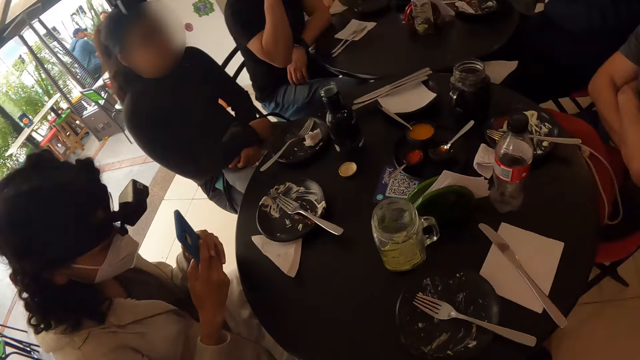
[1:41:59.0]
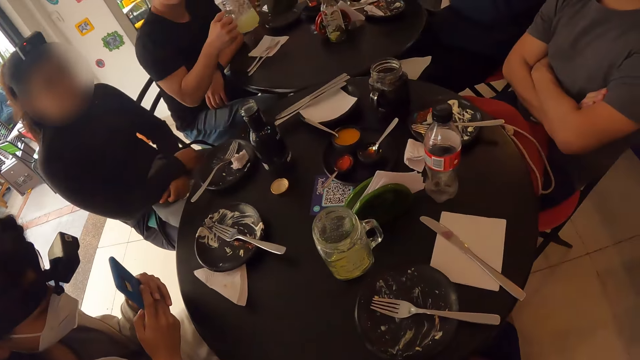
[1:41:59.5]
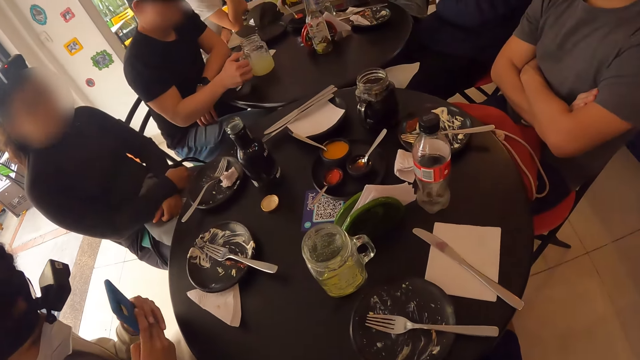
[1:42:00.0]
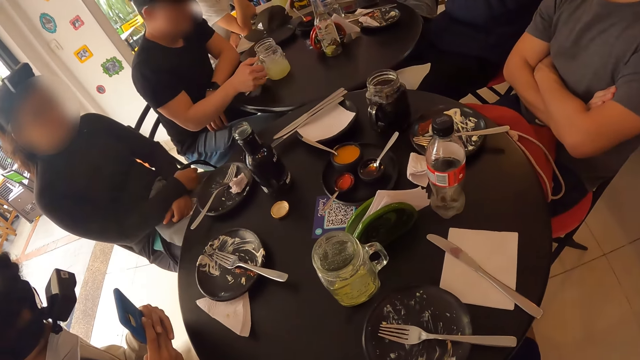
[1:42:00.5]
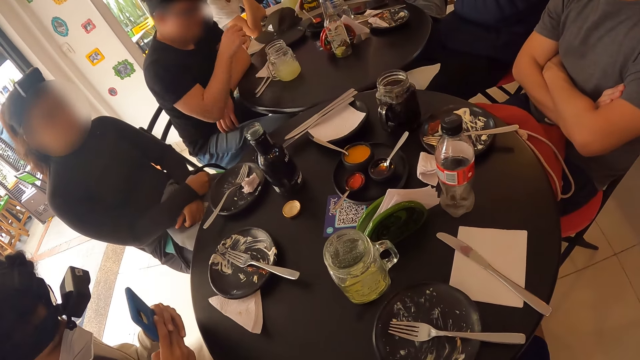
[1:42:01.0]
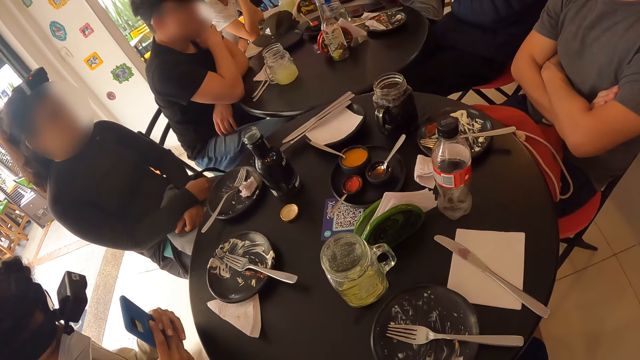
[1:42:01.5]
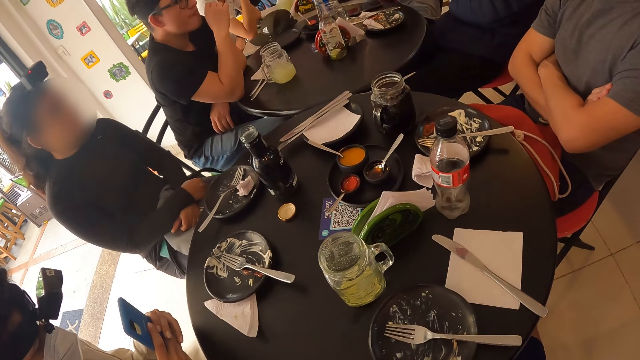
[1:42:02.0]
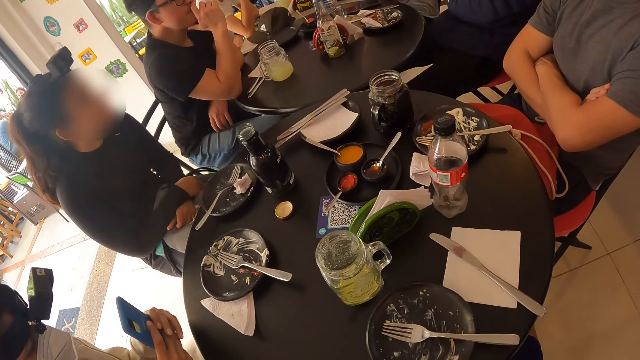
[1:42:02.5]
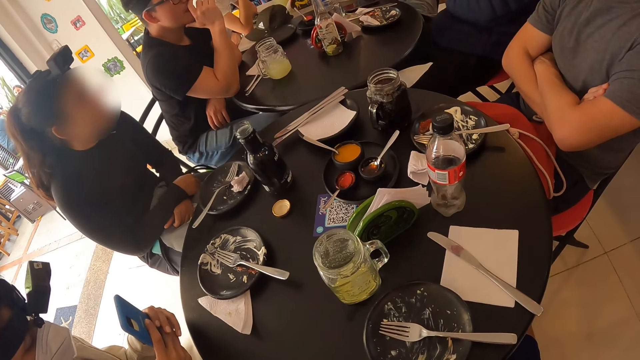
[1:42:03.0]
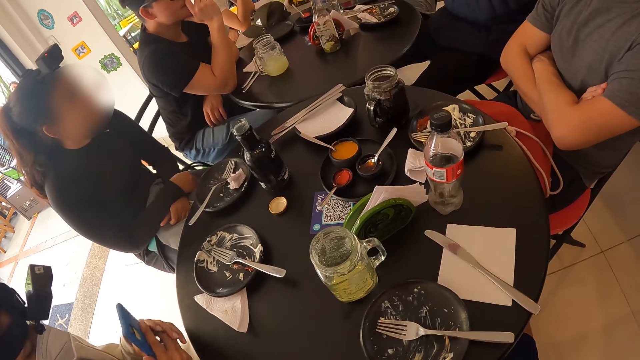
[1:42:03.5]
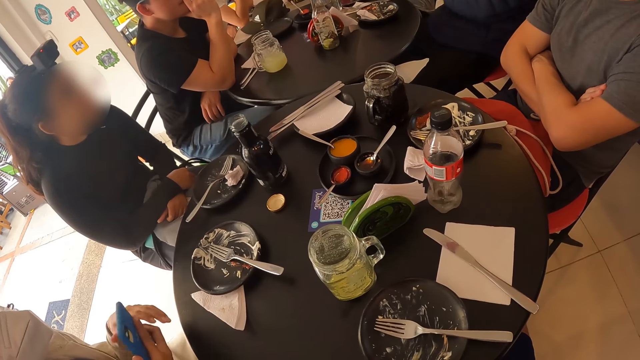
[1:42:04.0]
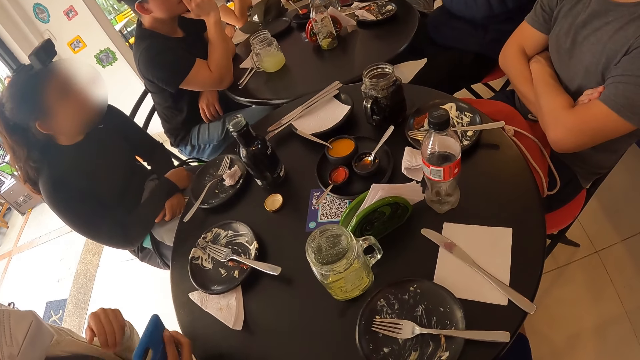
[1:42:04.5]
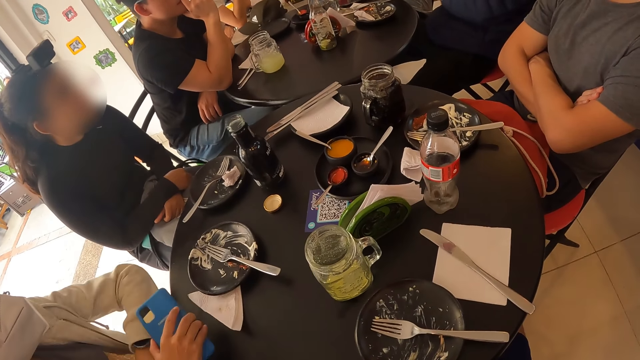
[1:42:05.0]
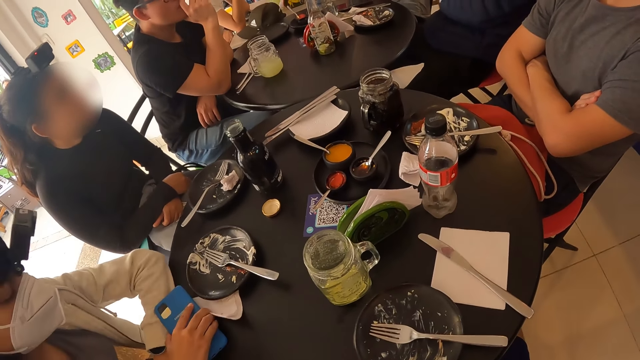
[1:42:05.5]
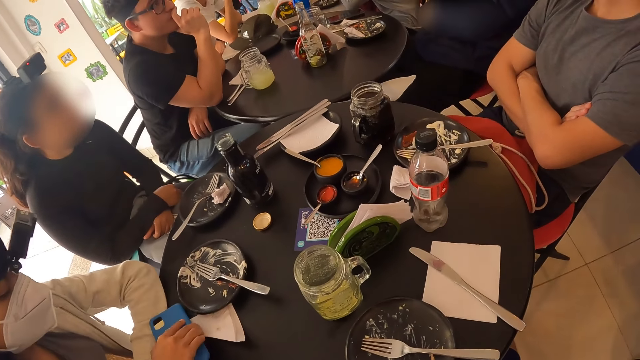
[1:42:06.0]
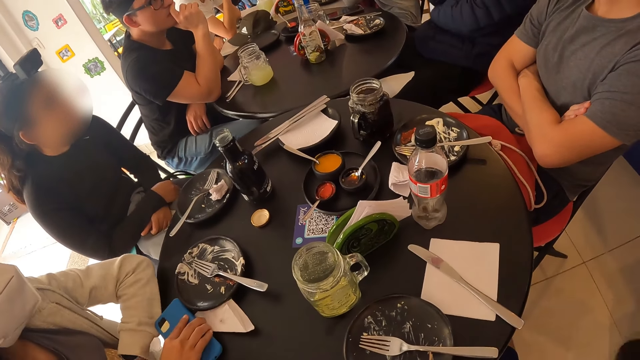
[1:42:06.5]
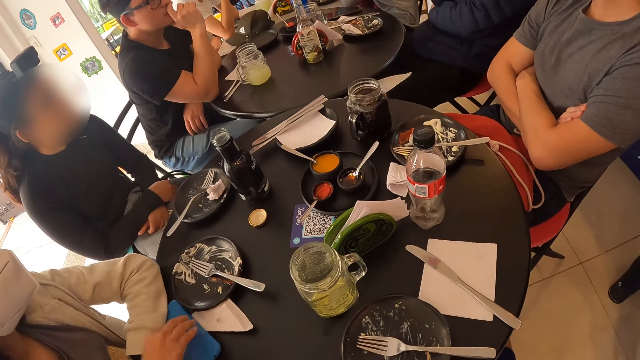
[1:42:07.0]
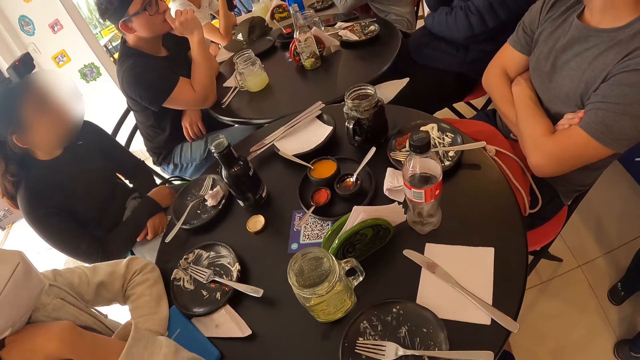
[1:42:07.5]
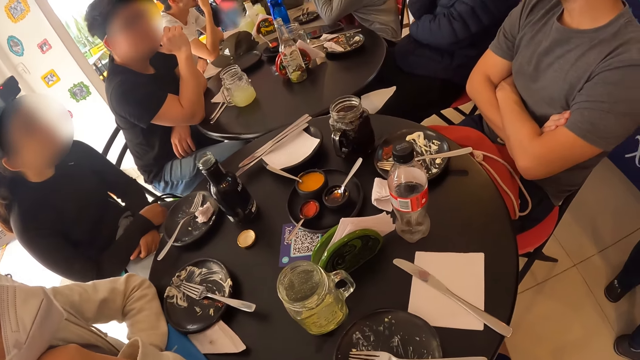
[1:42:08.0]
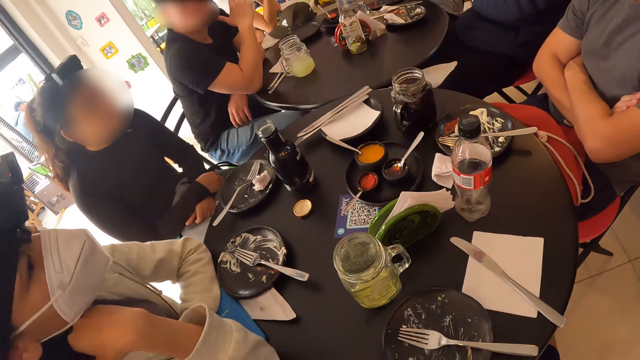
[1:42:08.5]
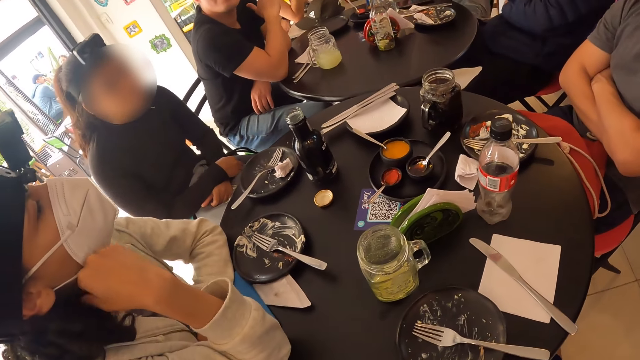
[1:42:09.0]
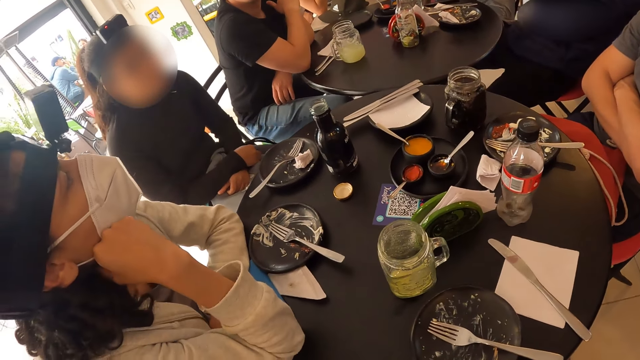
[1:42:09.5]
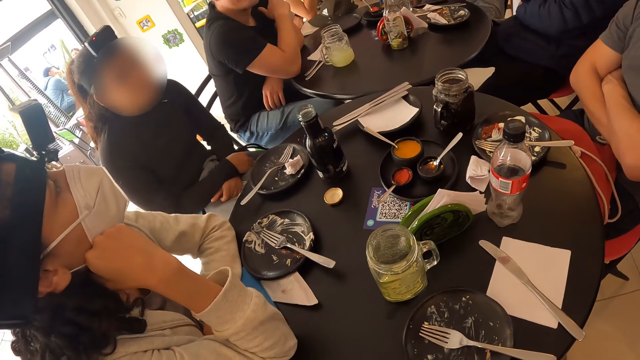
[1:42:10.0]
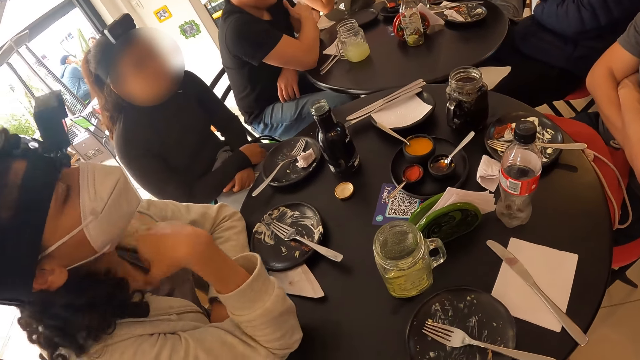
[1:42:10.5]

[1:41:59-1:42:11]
The camera wearer turns around the room. The man drinks from the glass mug of lemonade in his right hand and drops the glass mug of lemonade on the table with his right hand. He touches his face with his right hand. The woman drops the phone on the table with her right hand and places her right hand under her chin.

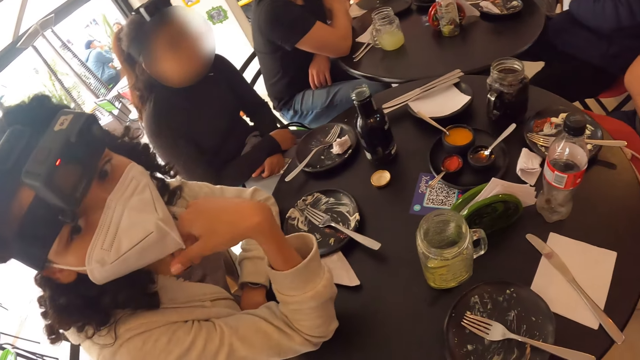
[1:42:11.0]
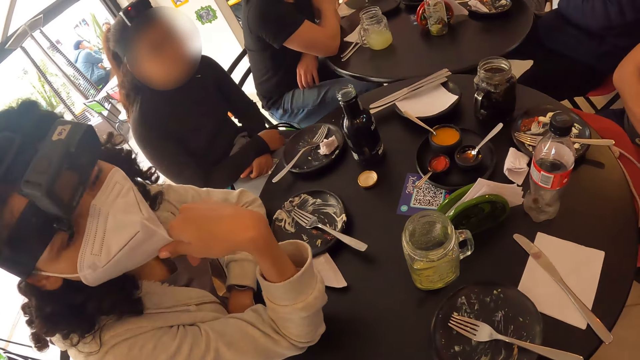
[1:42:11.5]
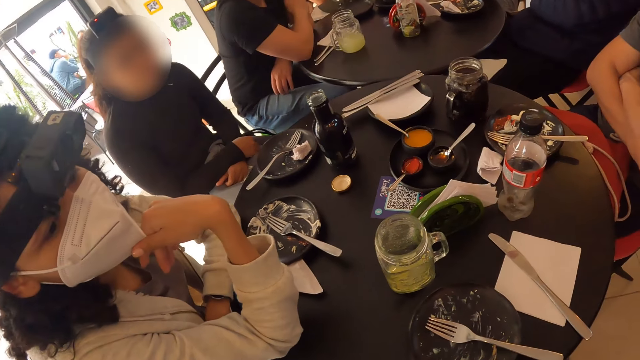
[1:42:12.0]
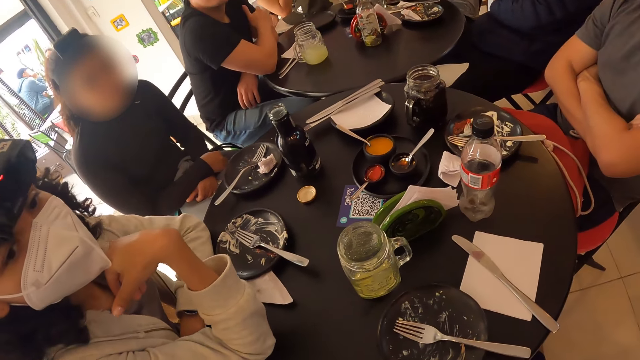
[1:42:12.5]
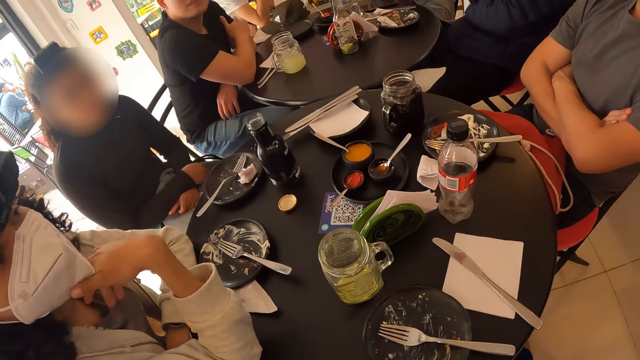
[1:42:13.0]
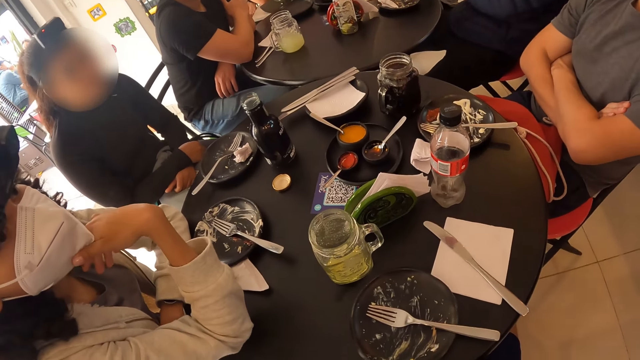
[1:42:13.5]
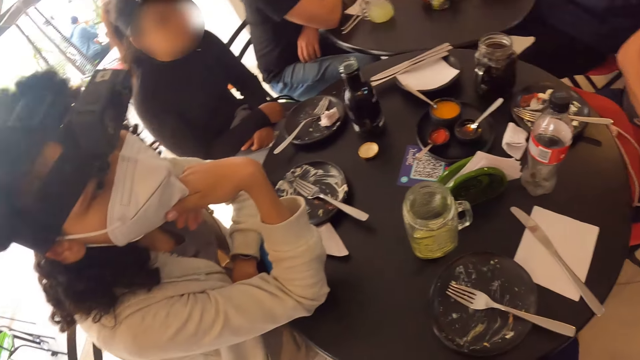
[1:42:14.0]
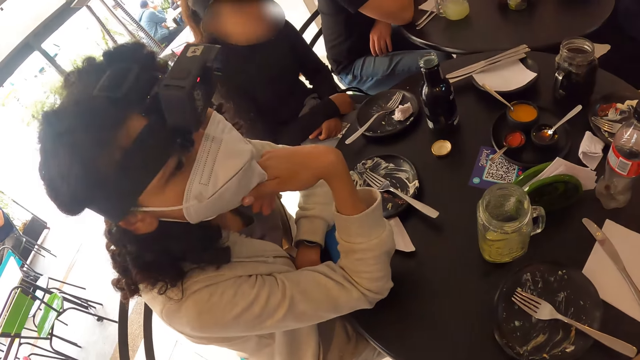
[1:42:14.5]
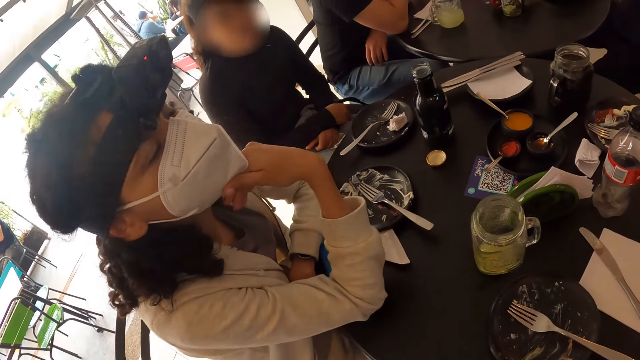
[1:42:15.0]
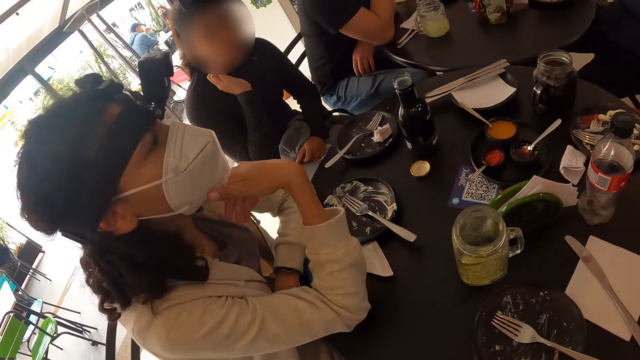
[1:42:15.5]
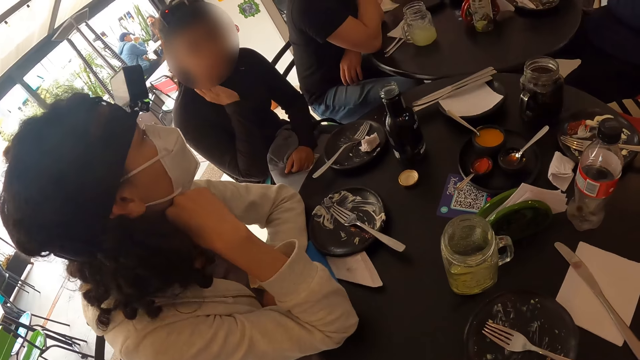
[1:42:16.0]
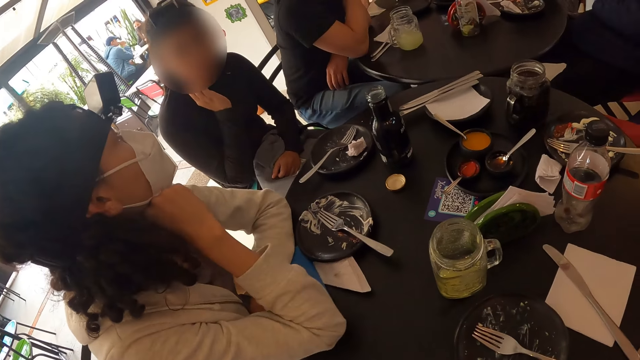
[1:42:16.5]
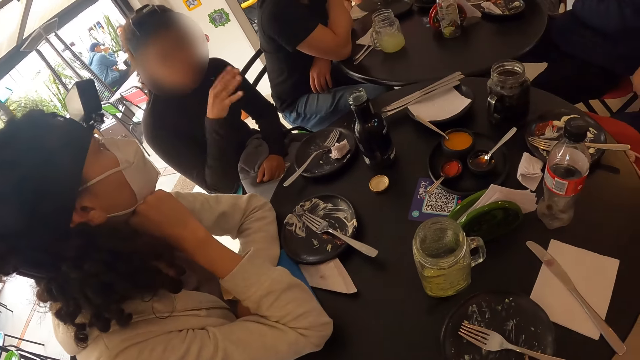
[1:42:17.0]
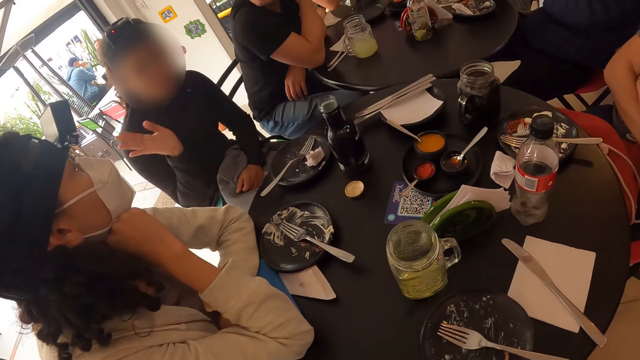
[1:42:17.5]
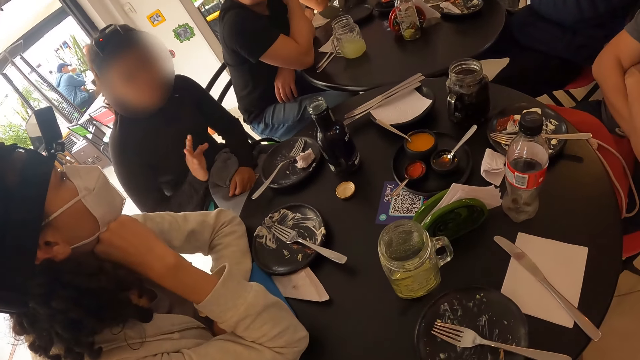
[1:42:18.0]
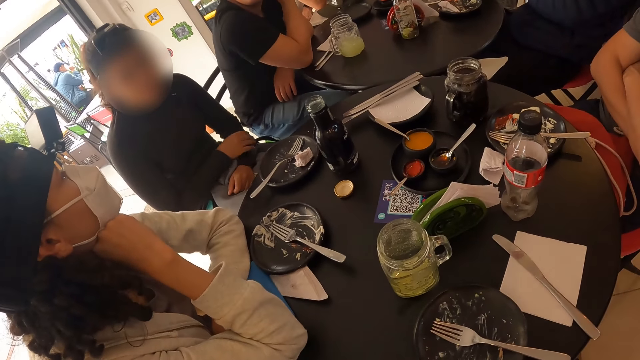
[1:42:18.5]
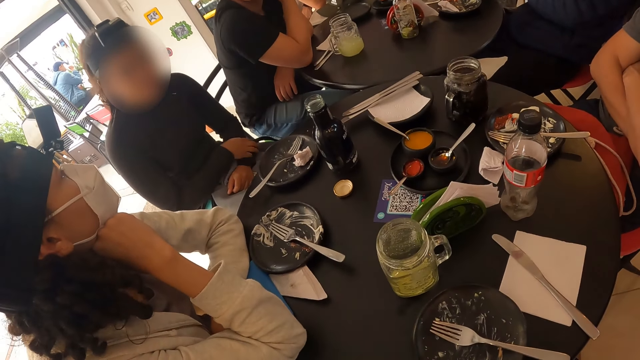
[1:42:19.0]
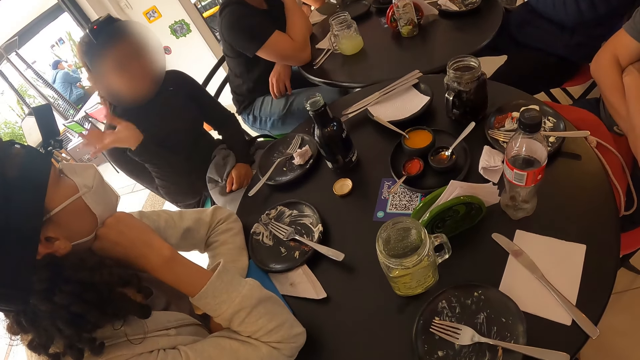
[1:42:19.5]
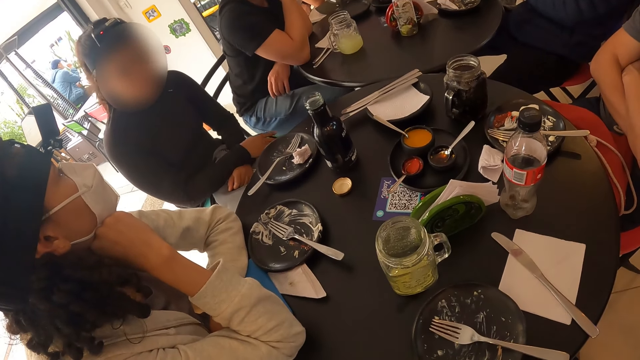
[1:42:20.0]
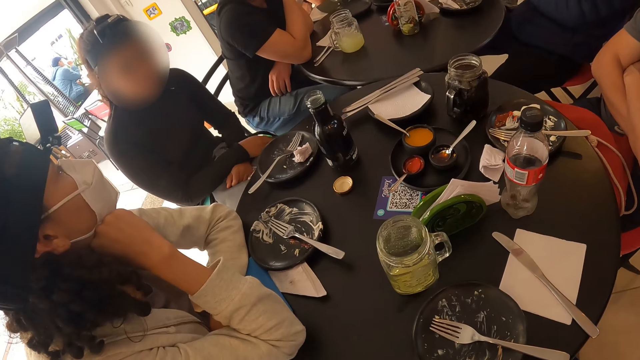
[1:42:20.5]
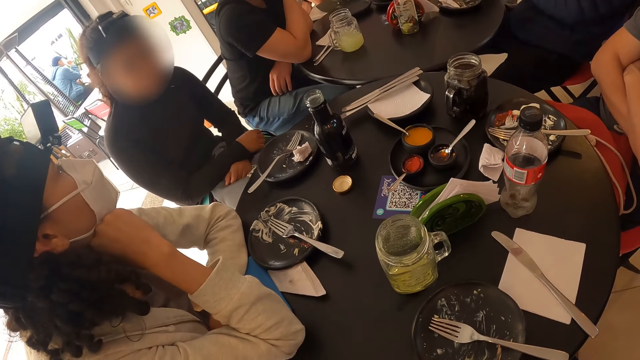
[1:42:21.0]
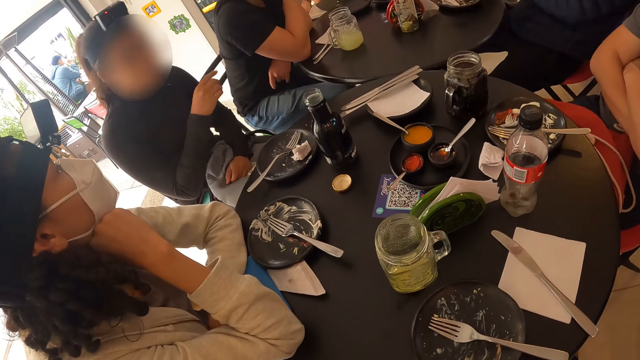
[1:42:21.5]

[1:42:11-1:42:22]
The woman adjusts her nose mask with her right hand. Another woman touches her face with her right hand and gesticulates with her right hand.
